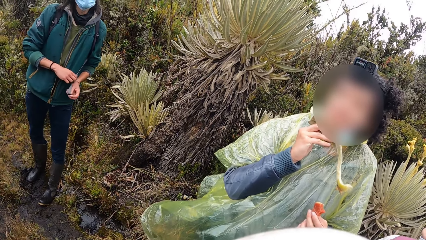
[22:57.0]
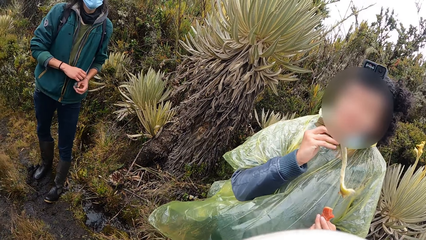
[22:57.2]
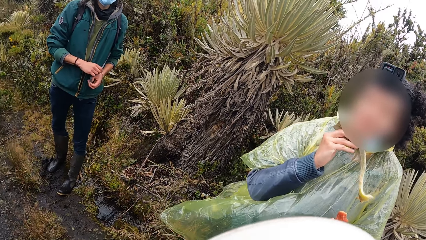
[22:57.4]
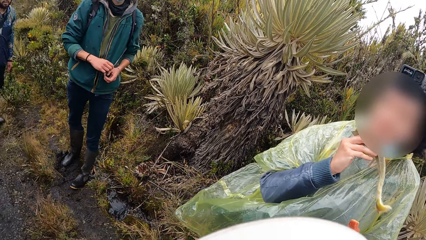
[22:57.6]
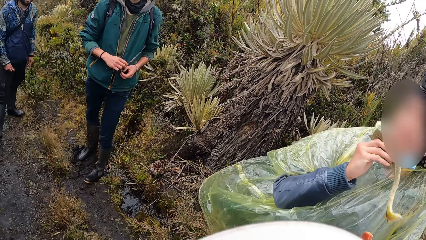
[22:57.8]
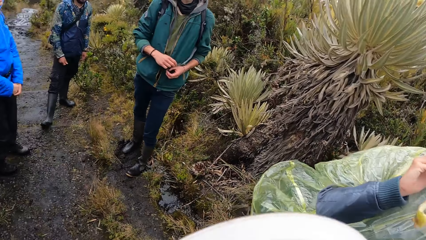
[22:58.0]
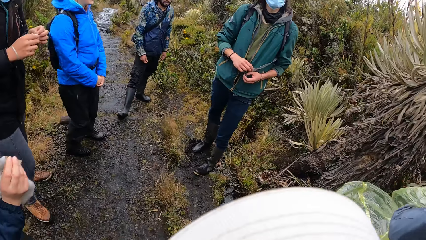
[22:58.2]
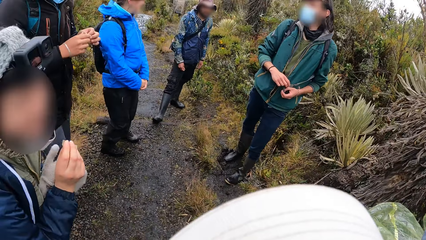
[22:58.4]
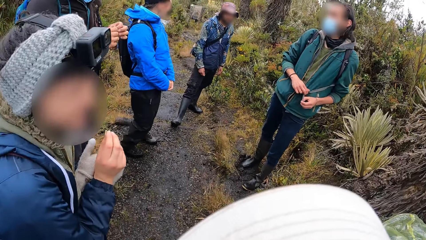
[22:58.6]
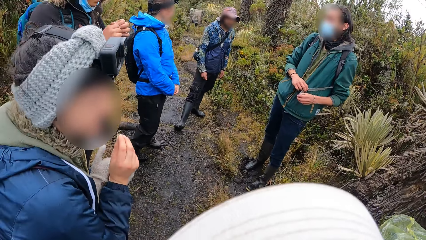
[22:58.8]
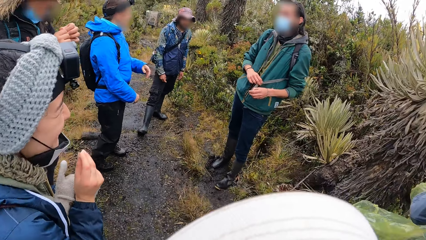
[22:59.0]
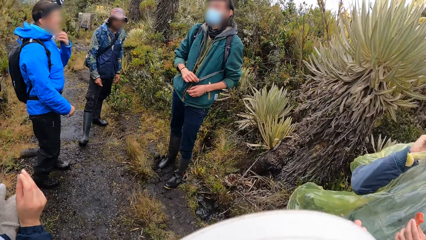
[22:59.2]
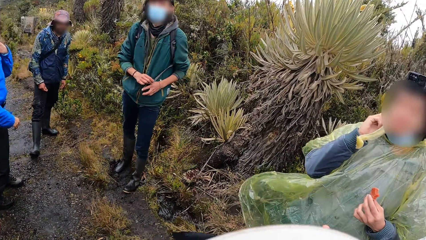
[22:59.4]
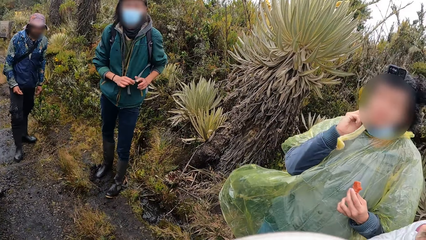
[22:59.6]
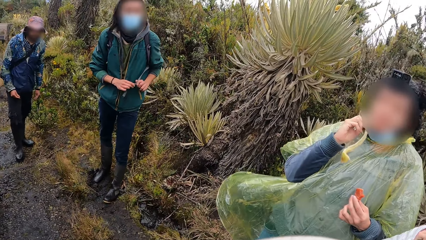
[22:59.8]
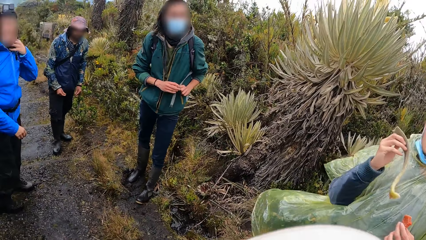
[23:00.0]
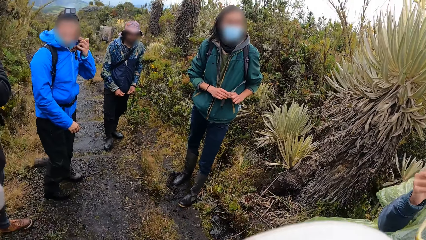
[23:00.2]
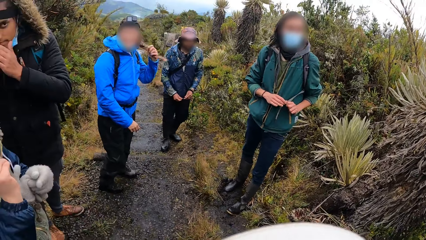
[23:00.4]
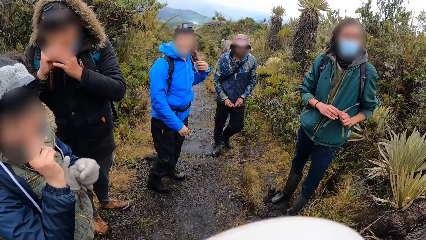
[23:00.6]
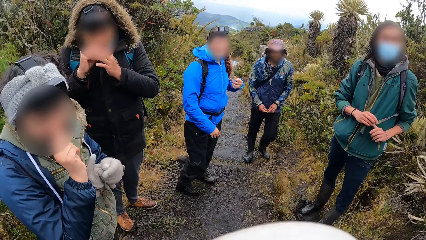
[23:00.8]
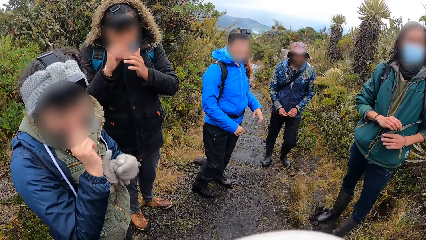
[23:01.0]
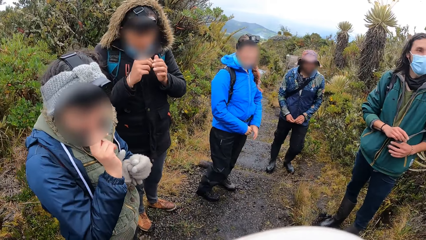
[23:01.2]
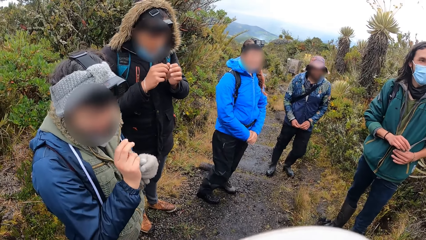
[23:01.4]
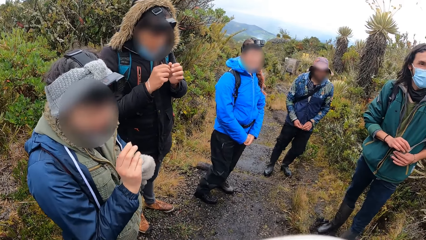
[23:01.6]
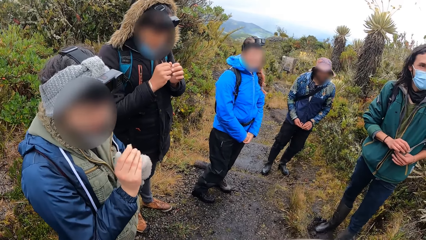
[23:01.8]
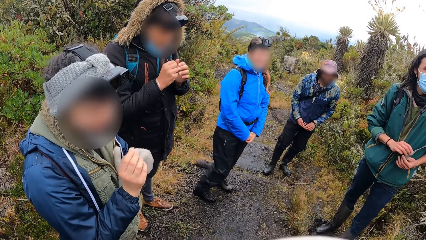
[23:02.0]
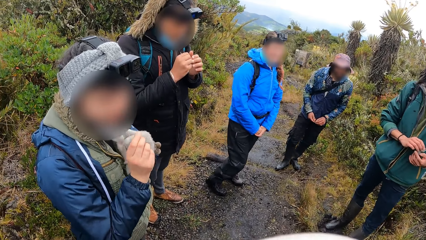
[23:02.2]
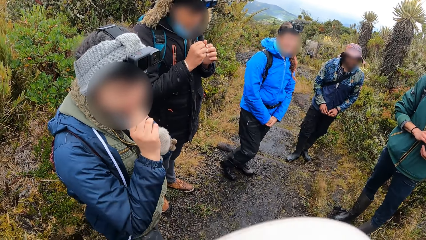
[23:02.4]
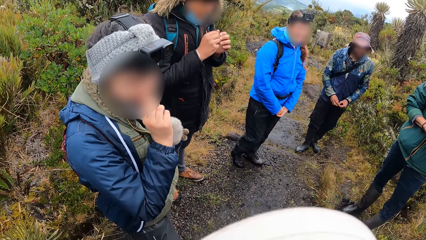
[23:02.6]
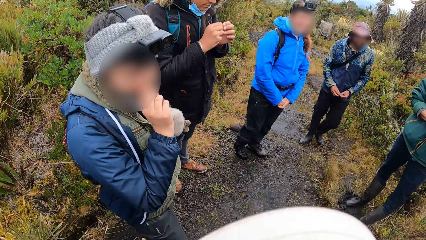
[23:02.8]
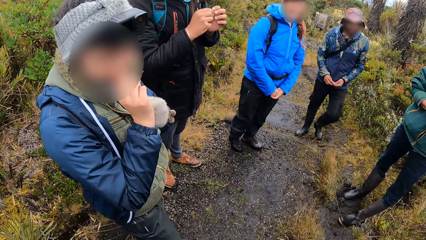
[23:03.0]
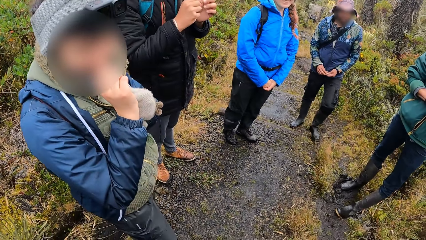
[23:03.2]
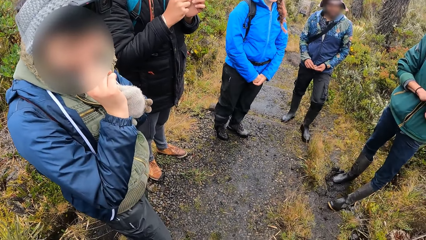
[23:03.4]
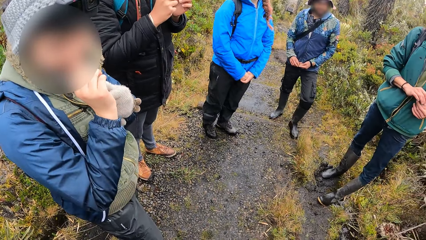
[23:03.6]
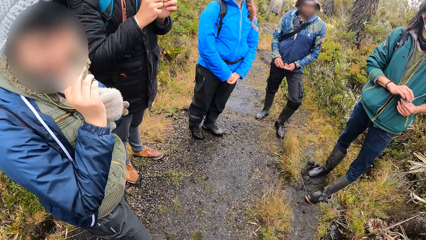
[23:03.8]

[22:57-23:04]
The camera wearer looks around.

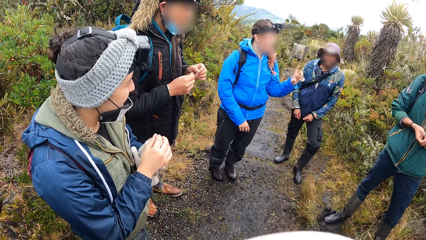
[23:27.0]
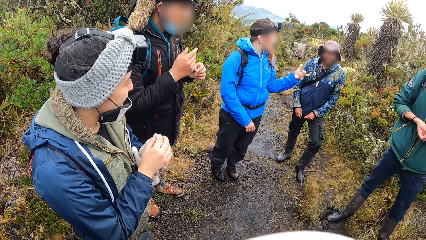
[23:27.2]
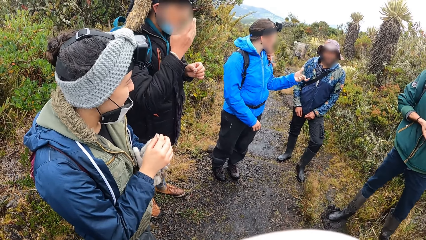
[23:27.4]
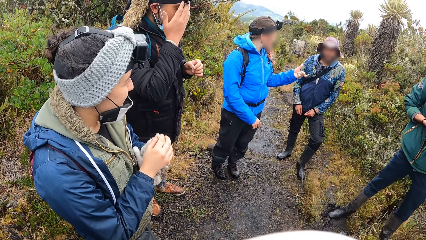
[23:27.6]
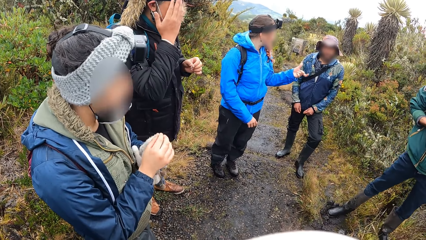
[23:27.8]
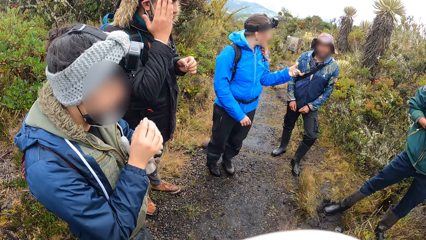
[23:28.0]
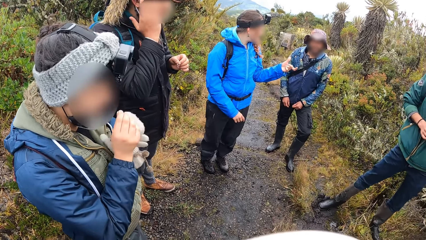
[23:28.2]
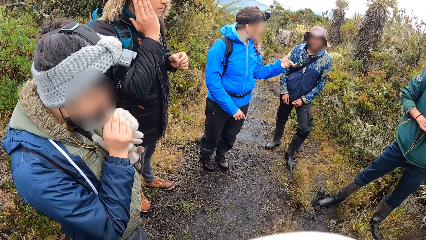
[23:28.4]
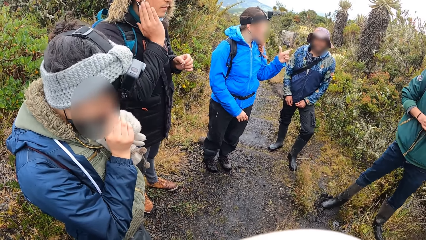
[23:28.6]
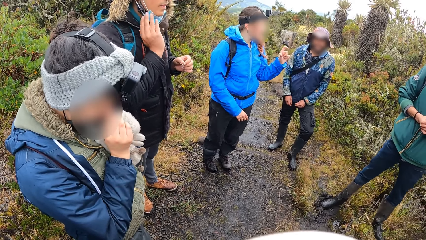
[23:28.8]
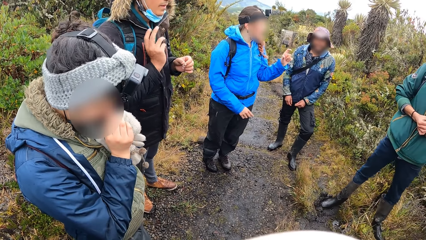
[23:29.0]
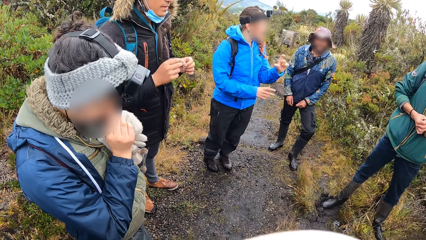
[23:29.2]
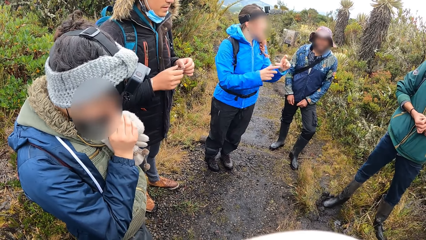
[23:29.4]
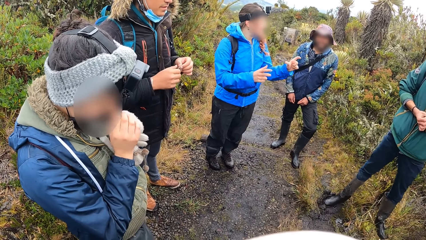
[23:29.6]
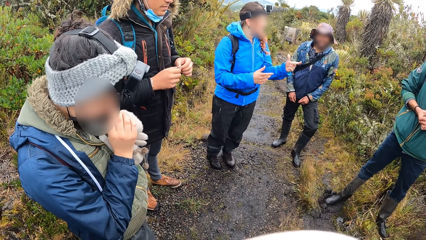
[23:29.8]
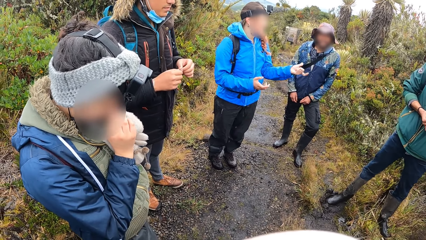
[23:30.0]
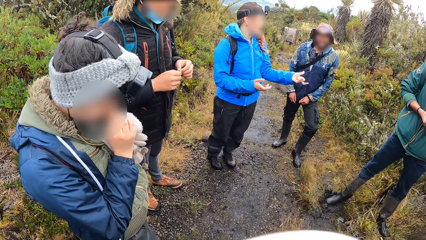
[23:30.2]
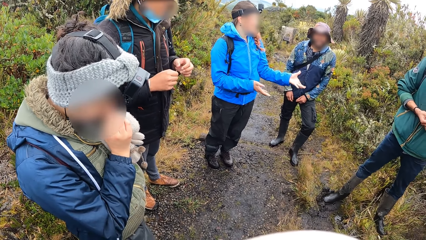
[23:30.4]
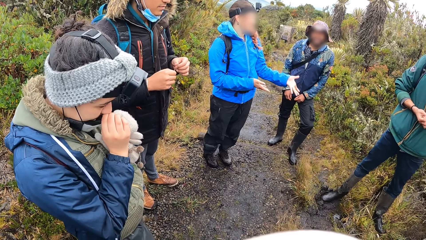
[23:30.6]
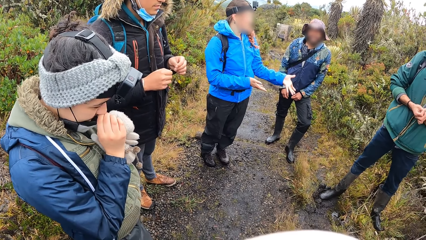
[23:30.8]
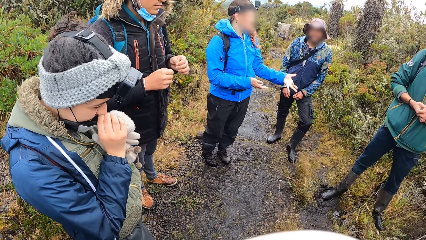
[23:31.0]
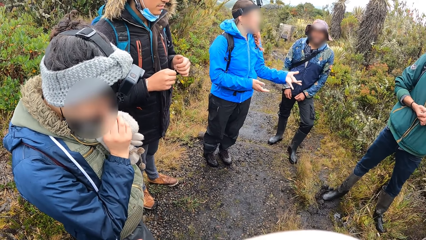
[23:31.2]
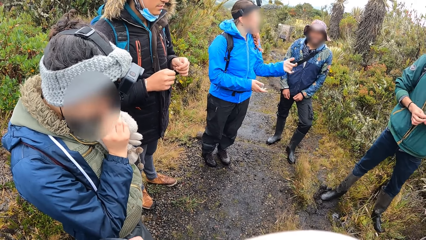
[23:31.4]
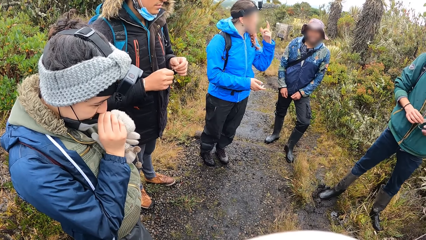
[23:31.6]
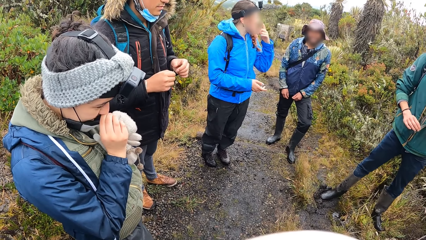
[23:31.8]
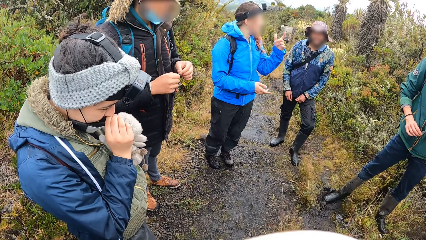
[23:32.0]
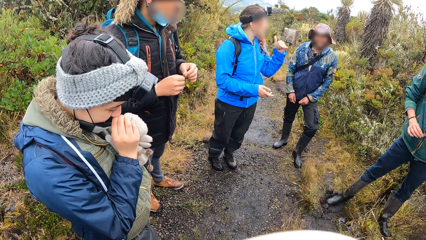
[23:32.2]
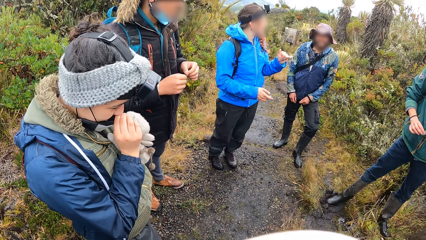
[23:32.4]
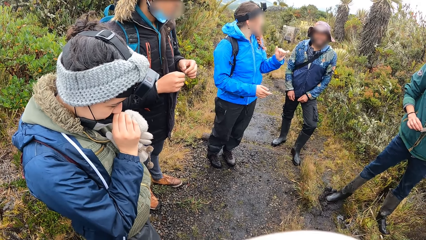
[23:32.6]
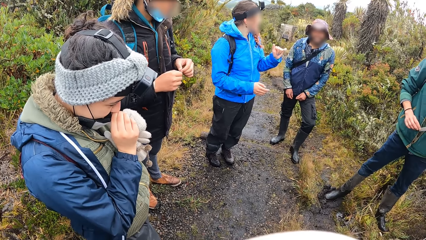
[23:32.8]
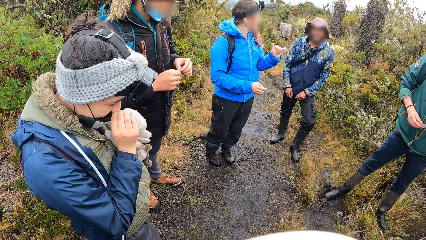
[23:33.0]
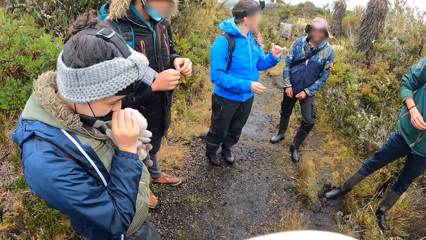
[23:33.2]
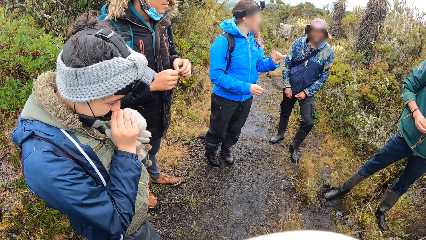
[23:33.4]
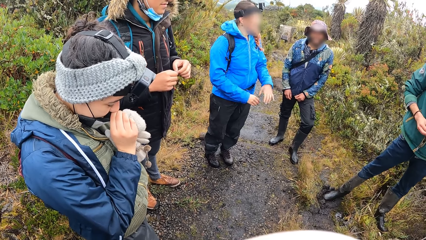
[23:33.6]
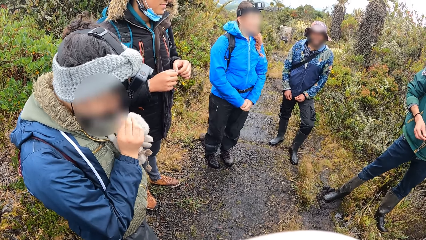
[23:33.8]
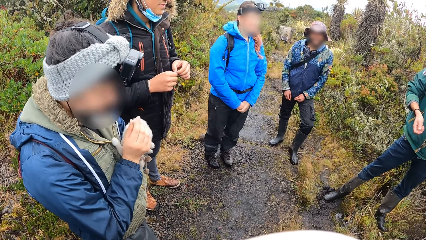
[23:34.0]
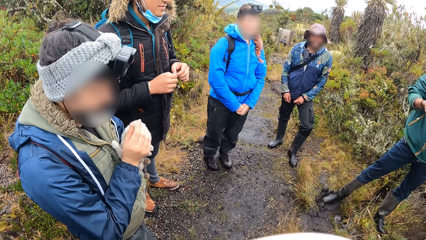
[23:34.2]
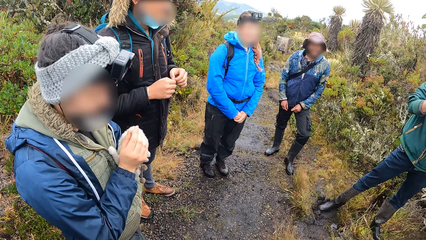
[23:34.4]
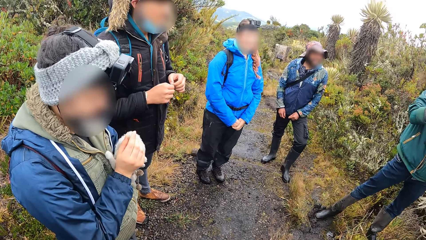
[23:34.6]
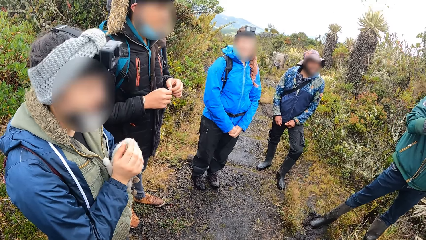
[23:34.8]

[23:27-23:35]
A person moves hands.
